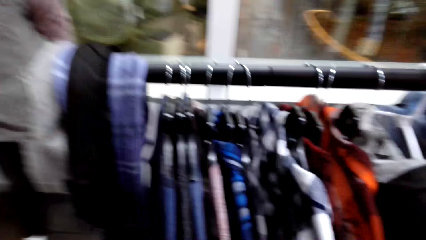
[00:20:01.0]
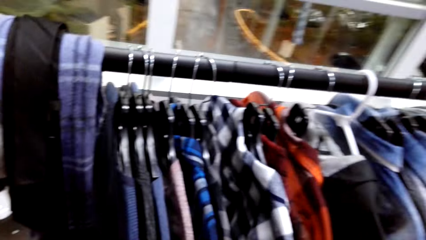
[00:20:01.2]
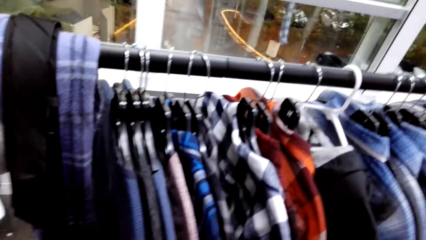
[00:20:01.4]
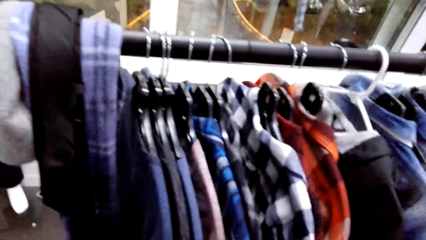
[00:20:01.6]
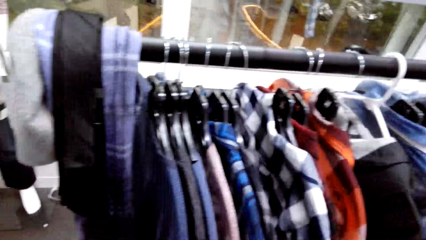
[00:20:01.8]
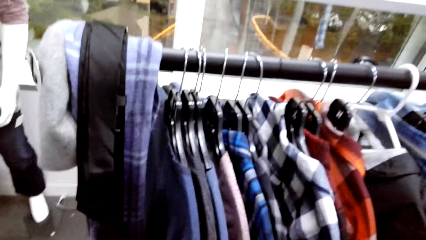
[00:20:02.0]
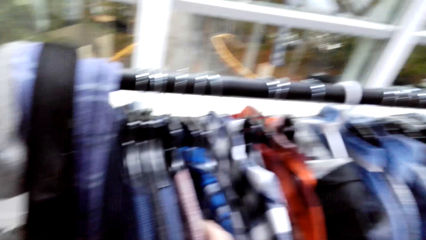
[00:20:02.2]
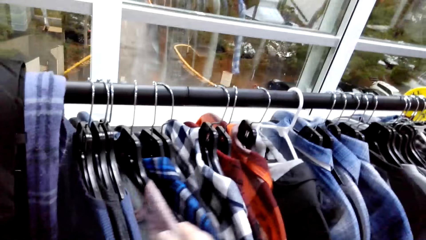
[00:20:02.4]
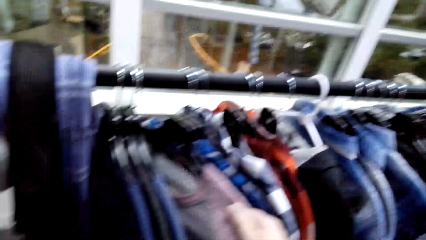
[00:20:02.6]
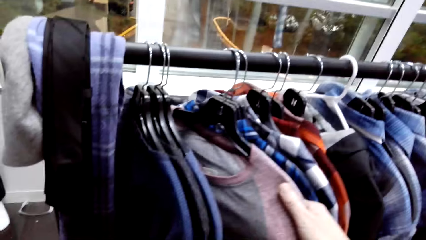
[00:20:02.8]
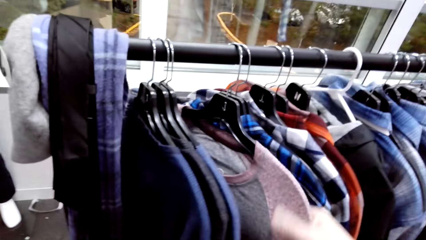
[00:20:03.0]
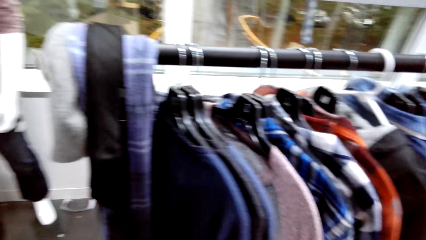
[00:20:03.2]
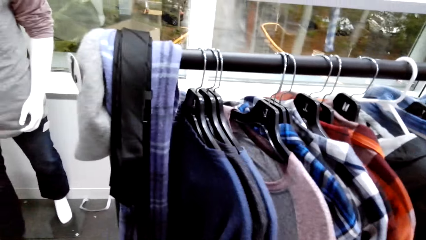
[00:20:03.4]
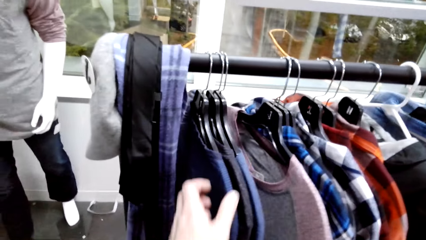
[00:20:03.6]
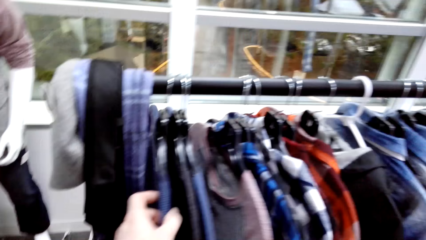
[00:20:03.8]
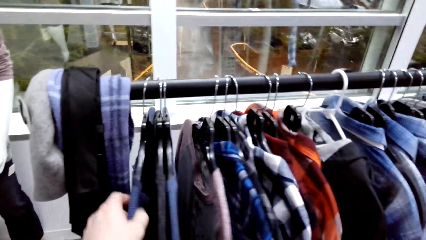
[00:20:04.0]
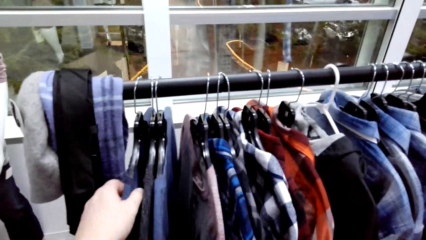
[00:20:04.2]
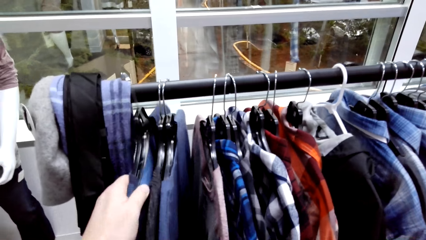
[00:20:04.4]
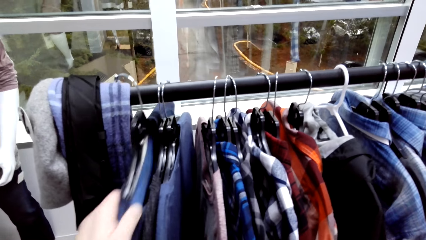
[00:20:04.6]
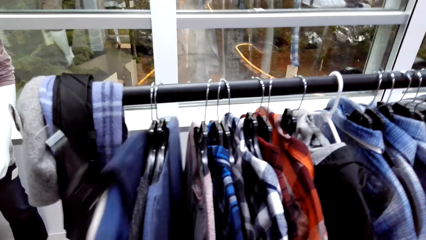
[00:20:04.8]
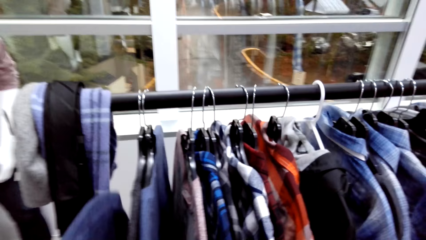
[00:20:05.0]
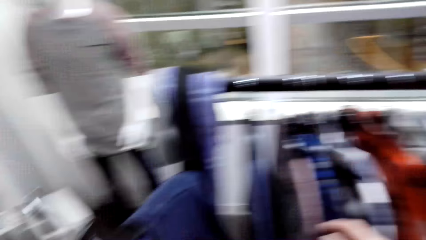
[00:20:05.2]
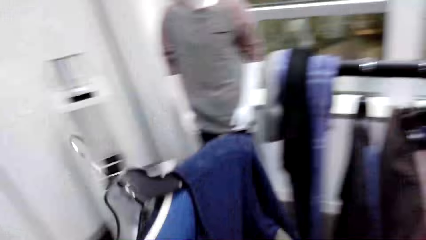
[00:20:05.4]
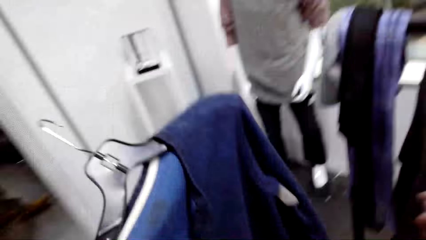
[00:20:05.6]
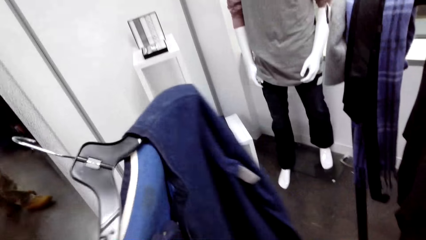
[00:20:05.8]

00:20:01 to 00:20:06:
The camera wearer unhangs the shirt.

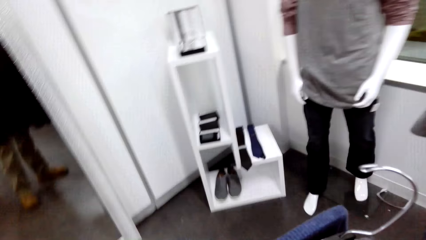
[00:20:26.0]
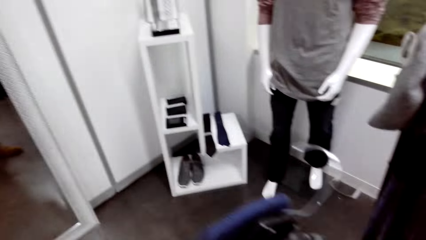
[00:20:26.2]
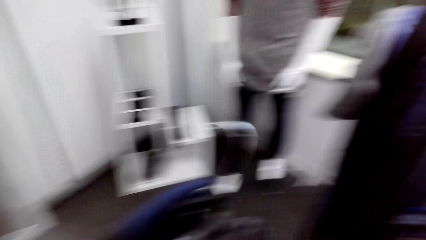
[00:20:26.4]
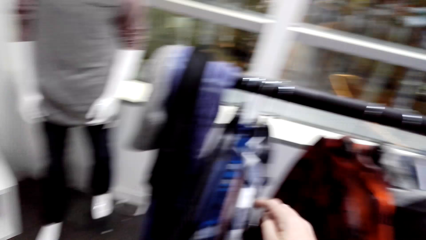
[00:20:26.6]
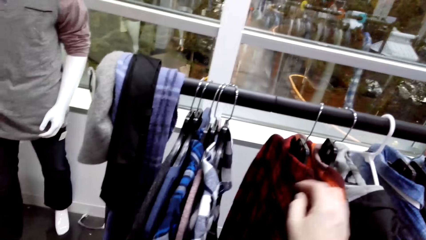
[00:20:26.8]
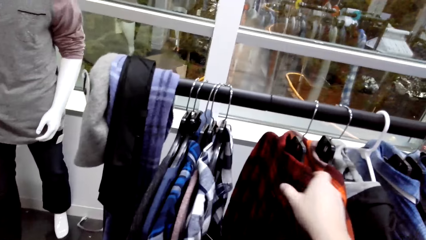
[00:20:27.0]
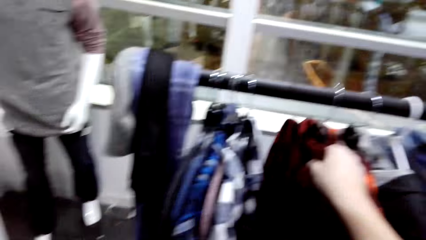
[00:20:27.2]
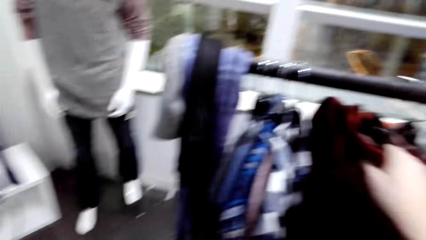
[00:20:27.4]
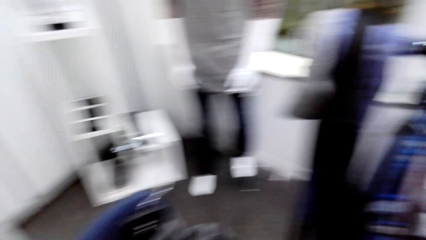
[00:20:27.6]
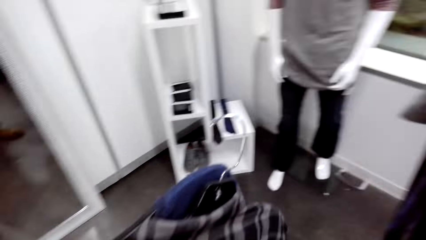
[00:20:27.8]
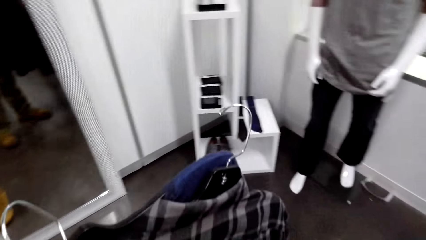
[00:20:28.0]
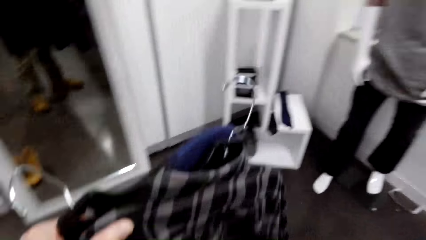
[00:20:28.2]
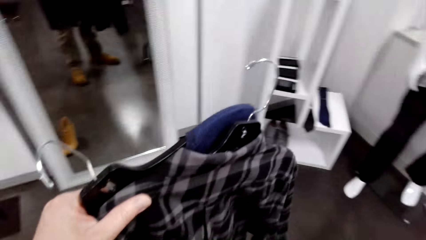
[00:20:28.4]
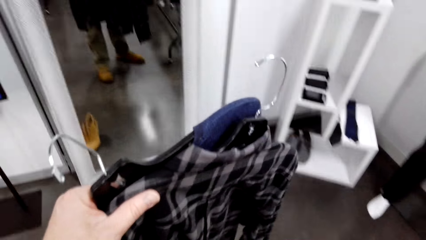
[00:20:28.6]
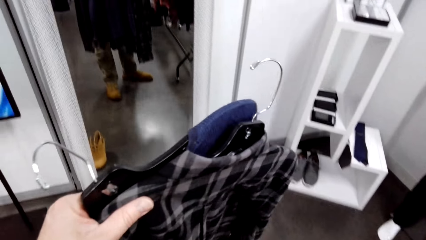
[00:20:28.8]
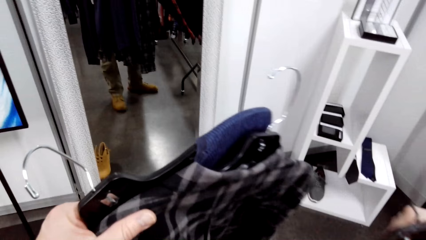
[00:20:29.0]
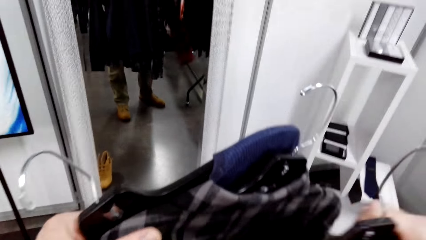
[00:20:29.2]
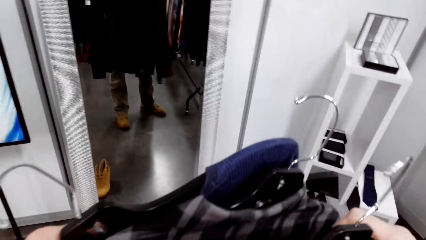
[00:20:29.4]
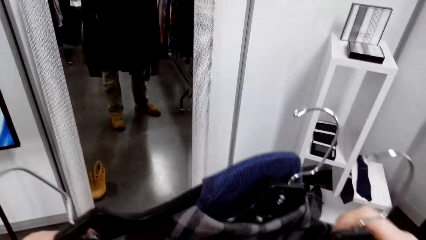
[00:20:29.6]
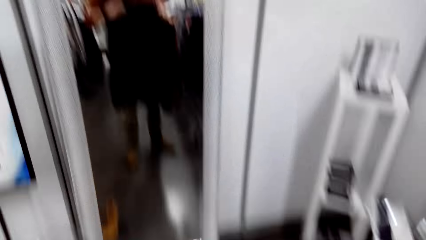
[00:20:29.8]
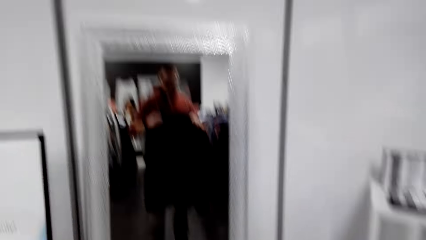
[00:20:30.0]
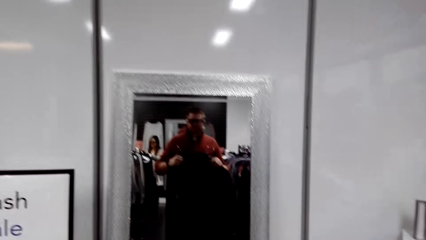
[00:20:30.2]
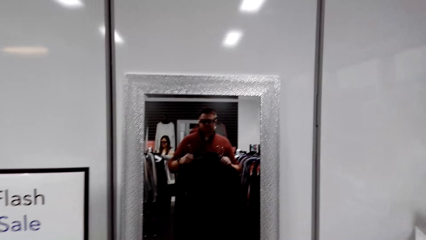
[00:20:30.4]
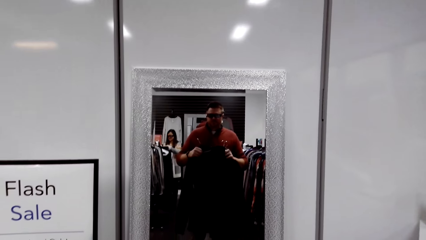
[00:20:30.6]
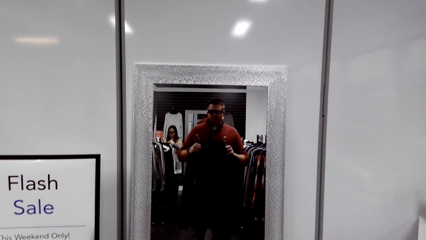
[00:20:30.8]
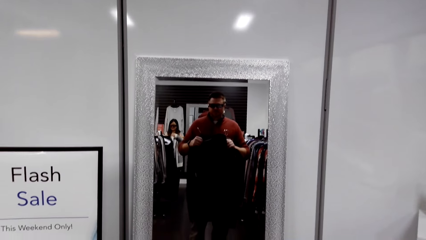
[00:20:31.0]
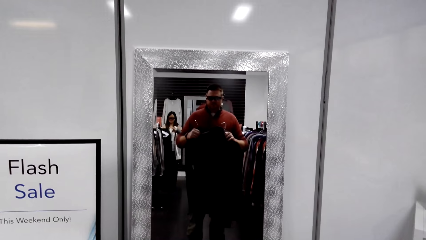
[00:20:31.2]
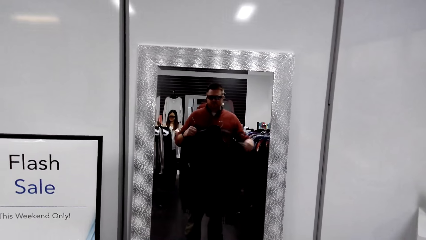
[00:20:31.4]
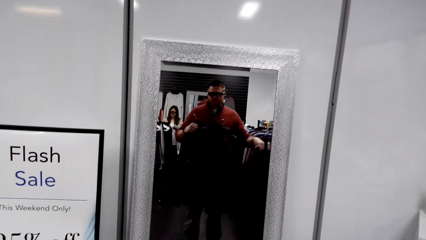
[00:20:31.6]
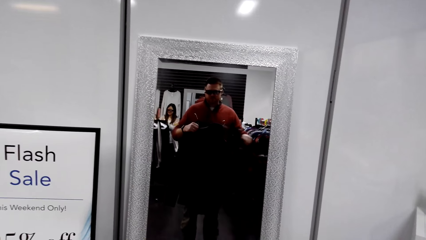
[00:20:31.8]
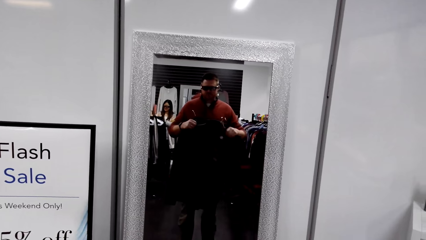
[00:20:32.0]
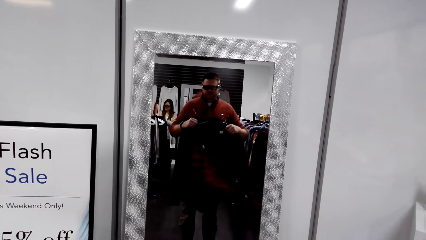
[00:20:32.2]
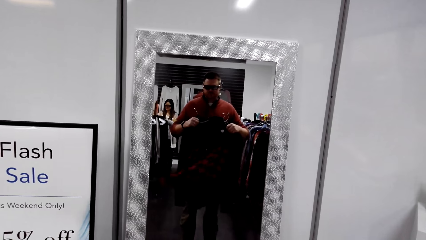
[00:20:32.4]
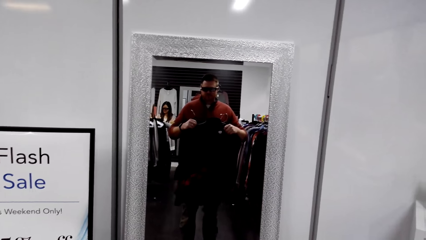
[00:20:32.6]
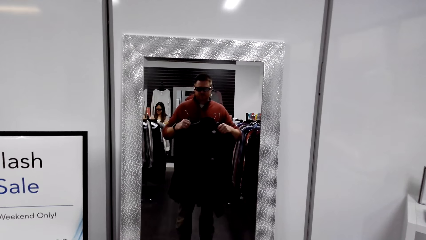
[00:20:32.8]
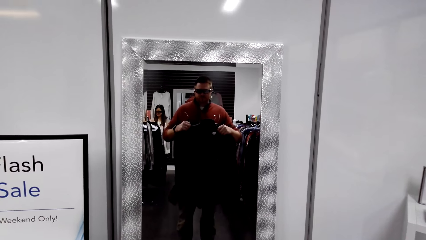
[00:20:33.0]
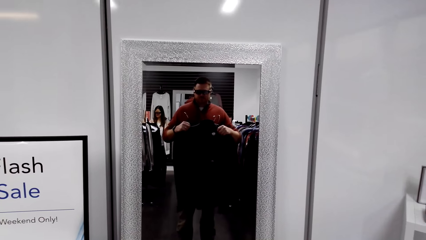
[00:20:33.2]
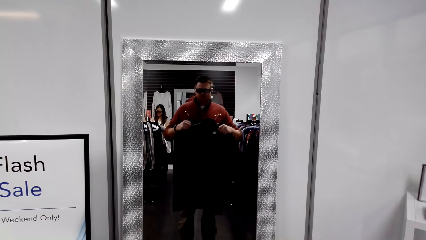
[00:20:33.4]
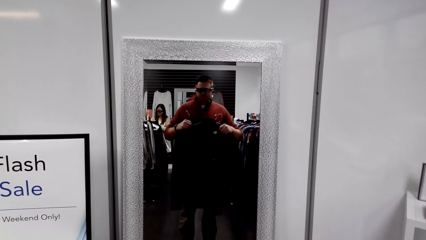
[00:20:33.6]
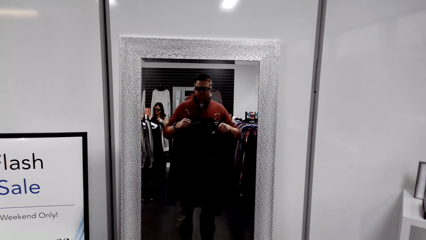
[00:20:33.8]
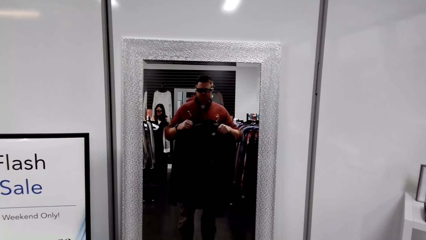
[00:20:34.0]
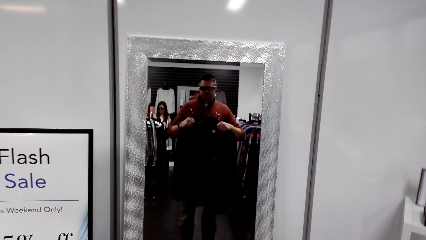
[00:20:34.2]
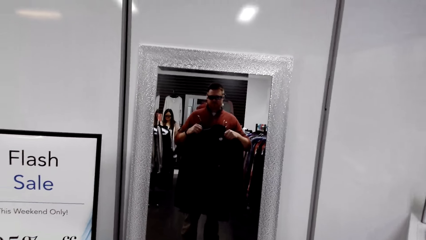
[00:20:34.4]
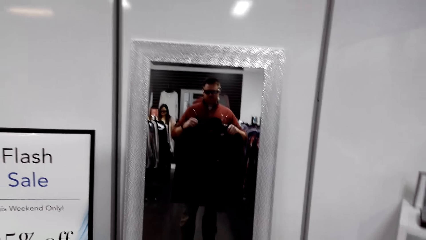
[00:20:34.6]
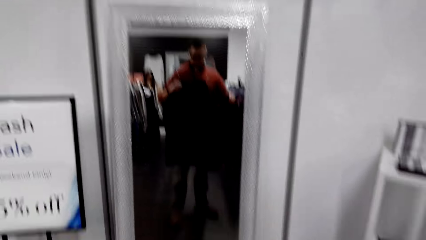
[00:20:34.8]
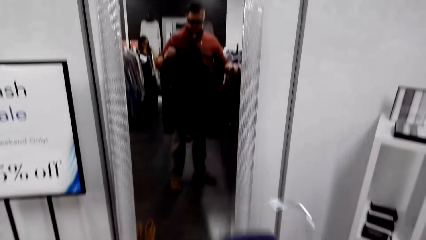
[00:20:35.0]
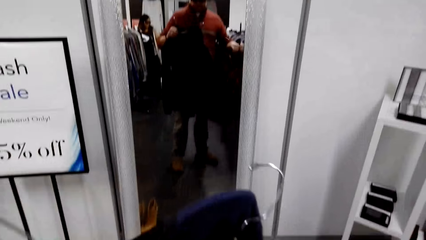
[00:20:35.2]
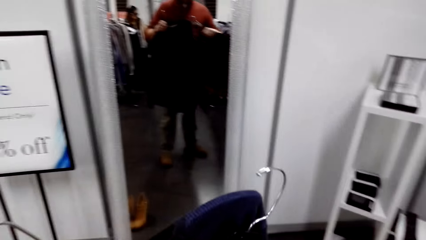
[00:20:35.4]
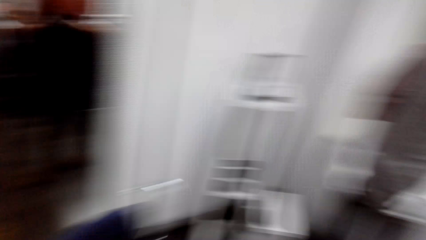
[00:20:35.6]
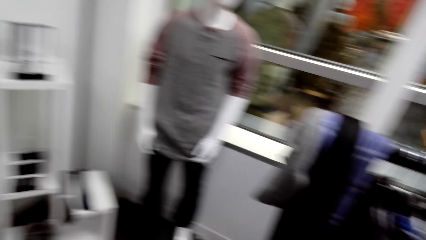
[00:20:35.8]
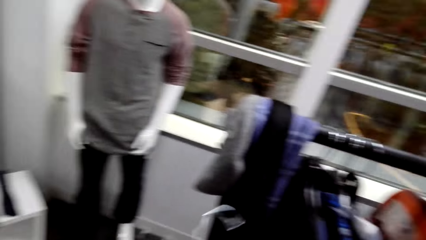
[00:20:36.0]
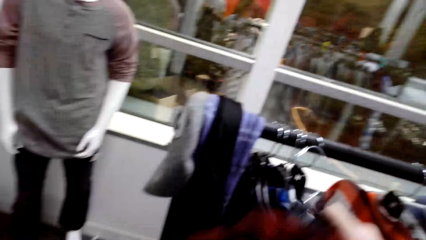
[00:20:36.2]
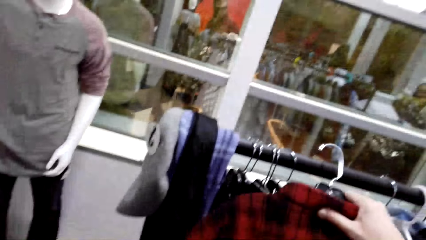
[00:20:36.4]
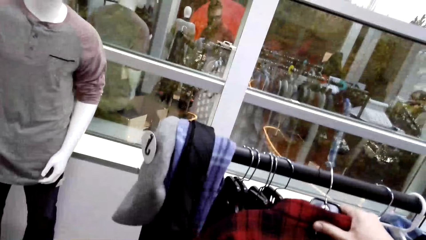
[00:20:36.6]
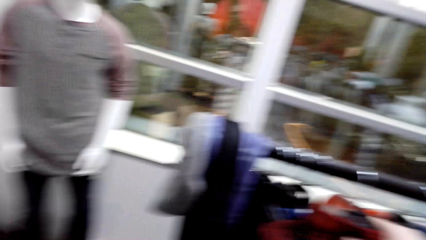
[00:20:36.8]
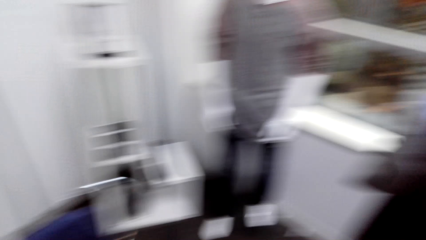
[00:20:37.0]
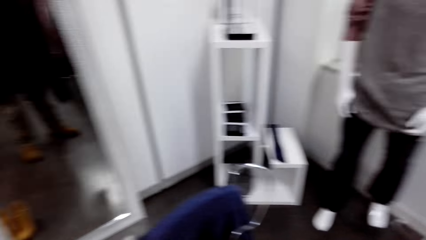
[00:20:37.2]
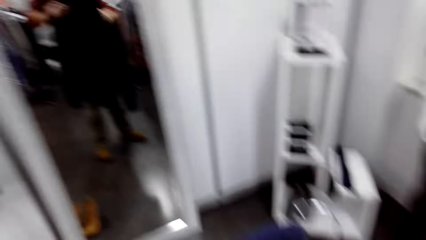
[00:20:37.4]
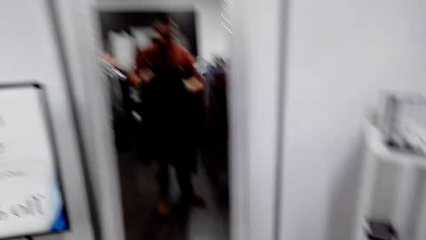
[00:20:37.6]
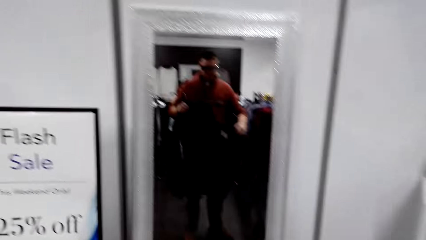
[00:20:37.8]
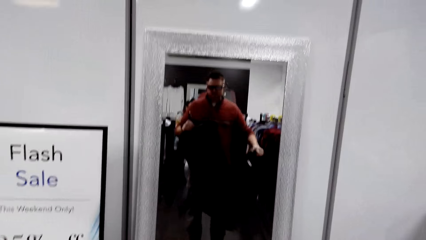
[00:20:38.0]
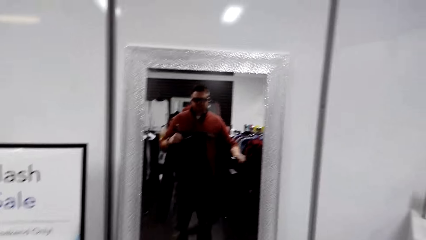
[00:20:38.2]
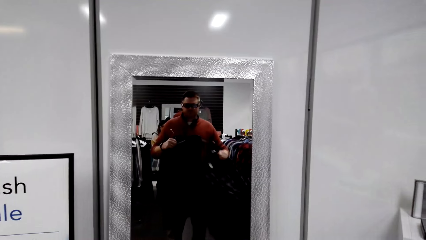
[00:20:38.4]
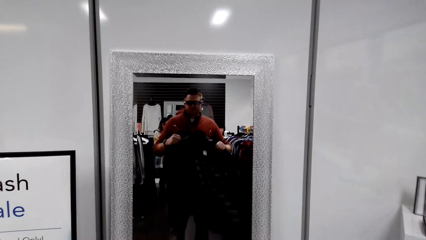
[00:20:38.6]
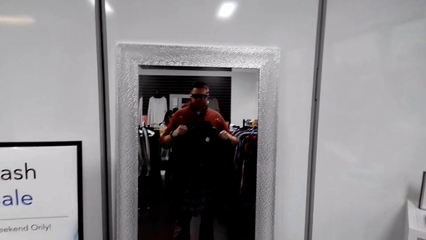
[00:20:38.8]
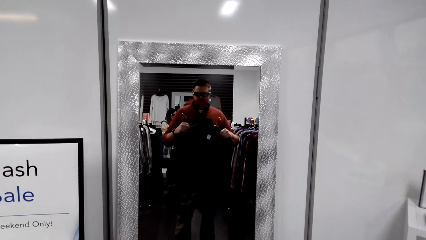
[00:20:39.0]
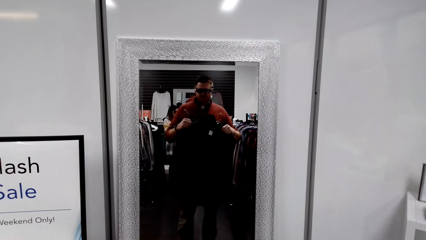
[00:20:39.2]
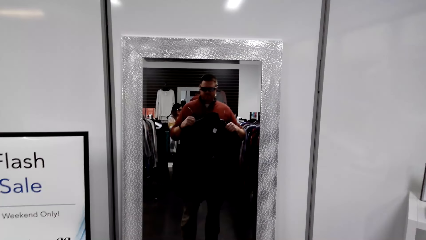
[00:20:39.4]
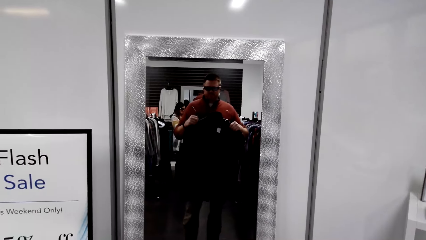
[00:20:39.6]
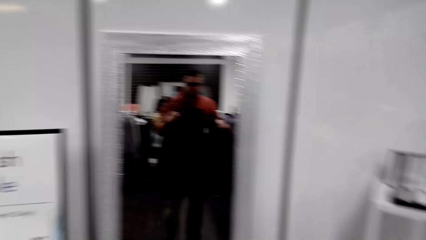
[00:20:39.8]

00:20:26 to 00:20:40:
The camera wearer unhangs the shirt. They look at themselves in the mirror. They measure the shirt in front of the mirror. They hang the shirt and unhang the shirt. They look at themselves in the mirror.
